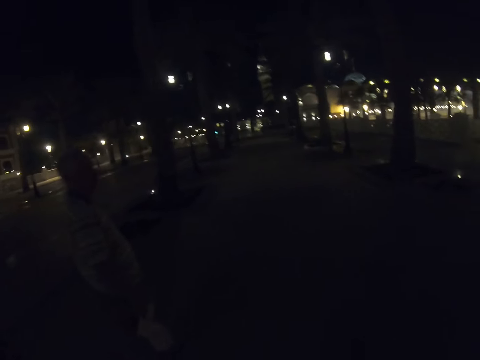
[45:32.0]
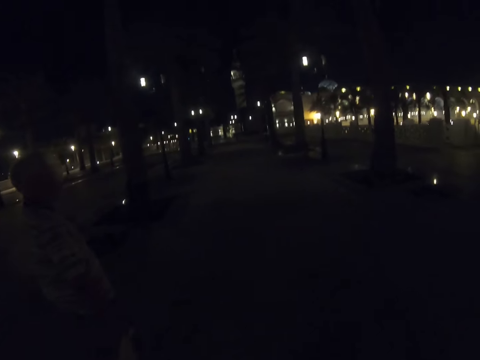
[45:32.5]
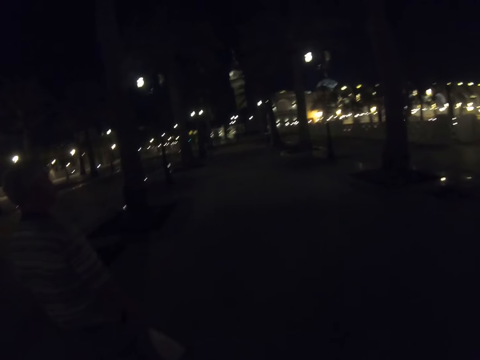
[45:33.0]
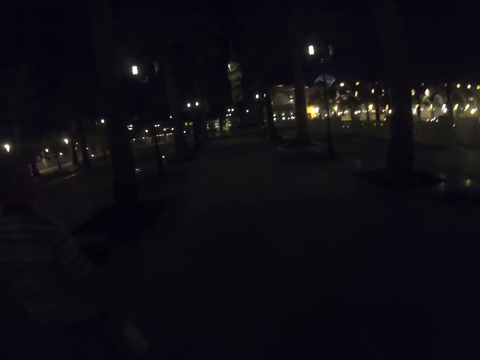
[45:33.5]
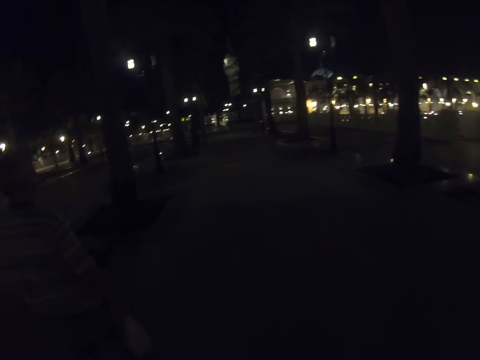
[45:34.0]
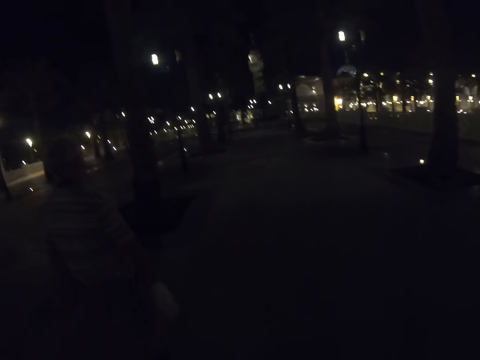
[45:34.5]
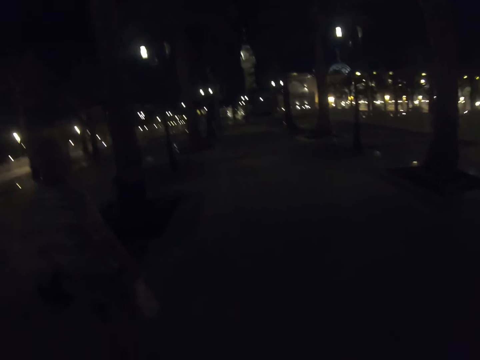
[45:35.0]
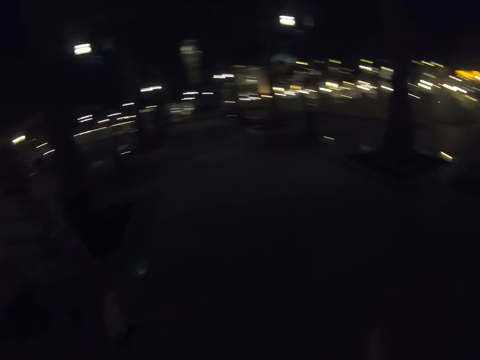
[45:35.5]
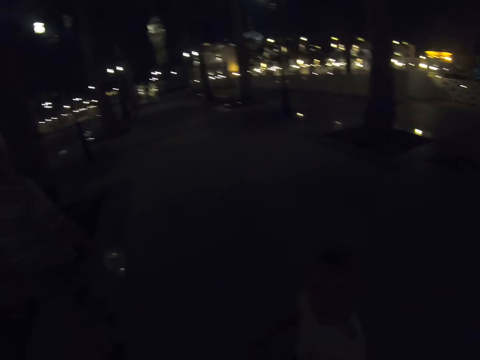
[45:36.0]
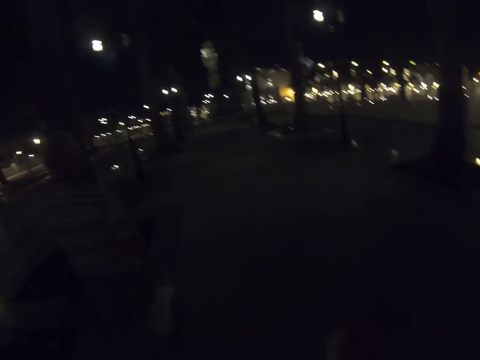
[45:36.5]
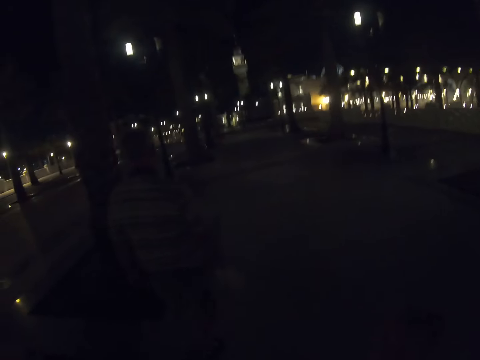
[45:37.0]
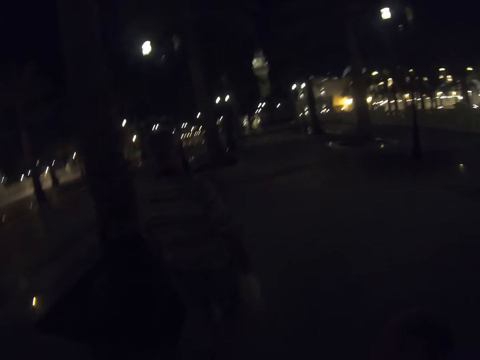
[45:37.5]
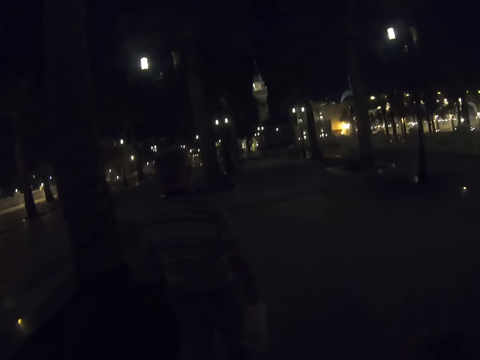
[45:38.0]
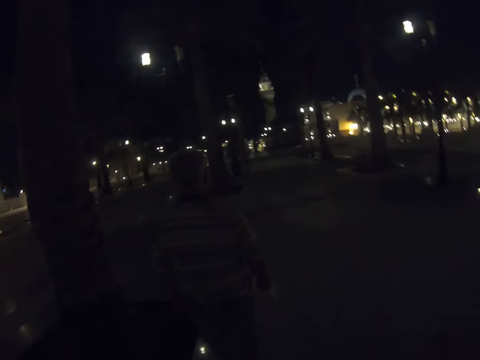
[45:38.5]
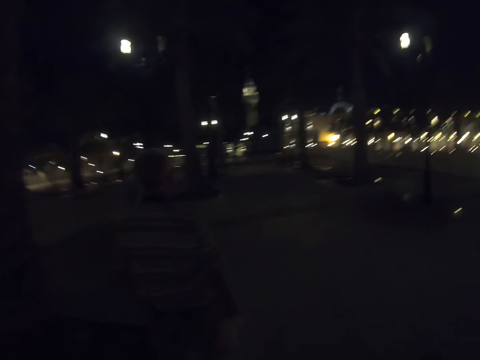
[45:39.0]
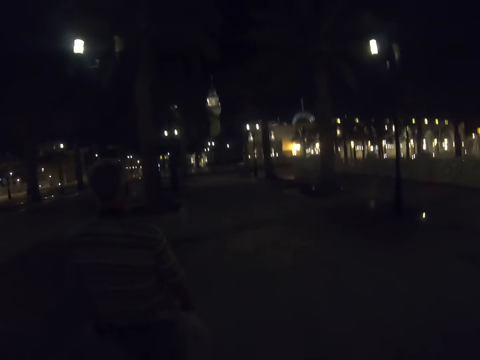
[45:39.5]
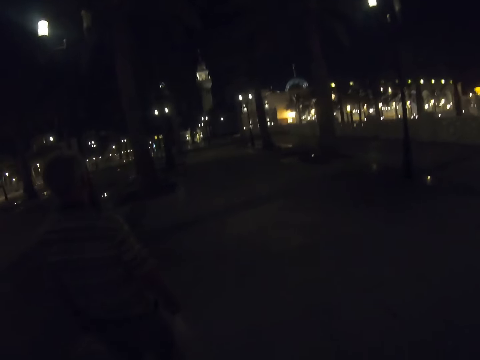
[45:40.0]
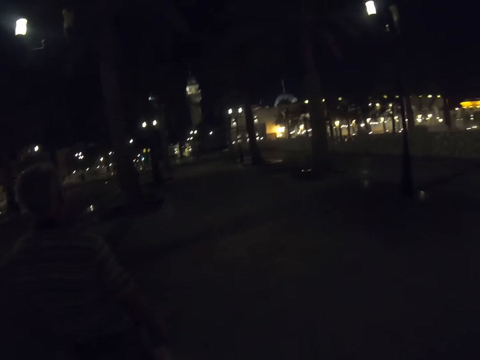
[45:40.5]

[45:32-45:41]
The camera wearer walks around on the pavement with the man and the child.

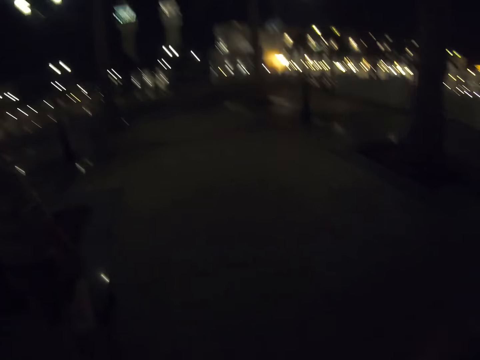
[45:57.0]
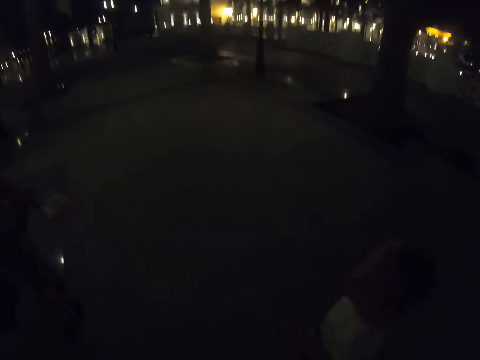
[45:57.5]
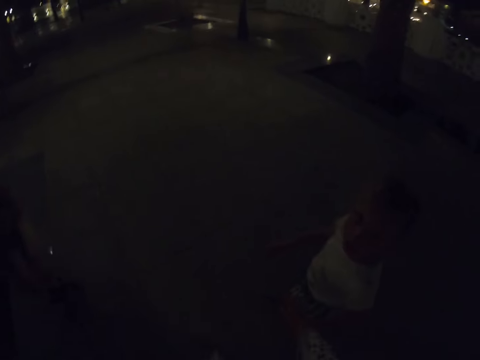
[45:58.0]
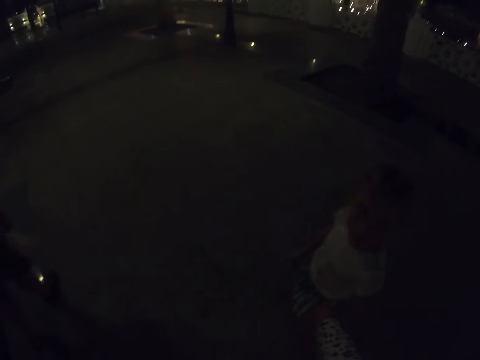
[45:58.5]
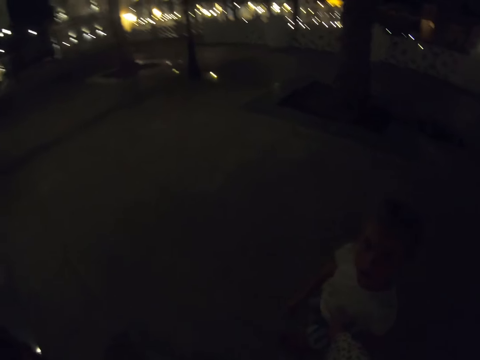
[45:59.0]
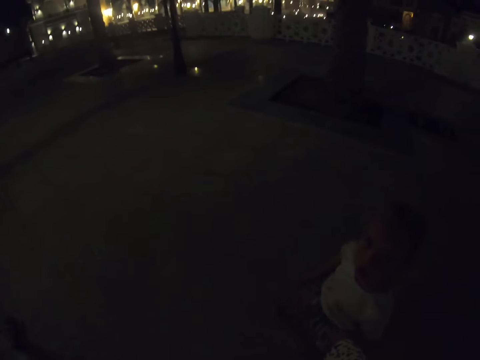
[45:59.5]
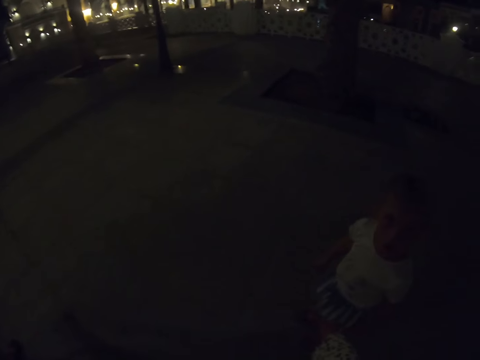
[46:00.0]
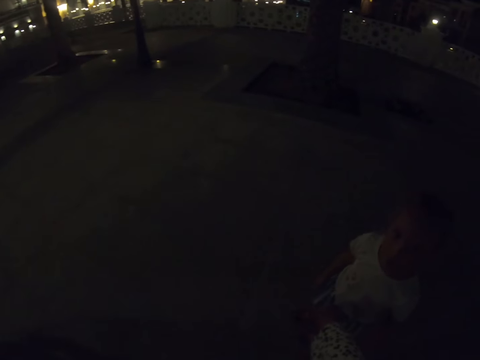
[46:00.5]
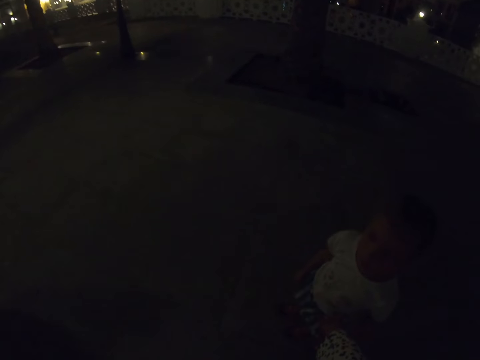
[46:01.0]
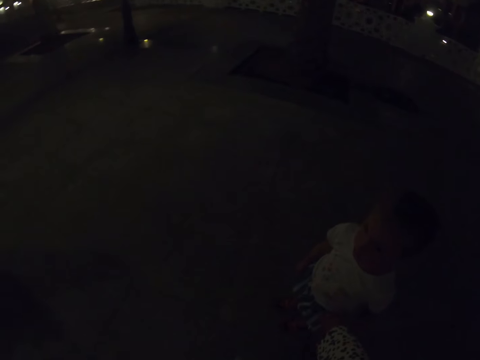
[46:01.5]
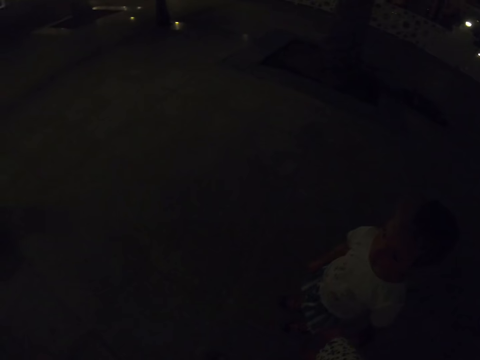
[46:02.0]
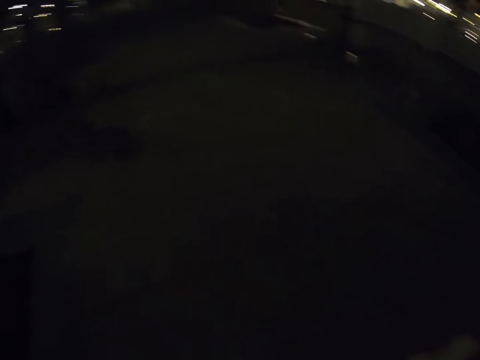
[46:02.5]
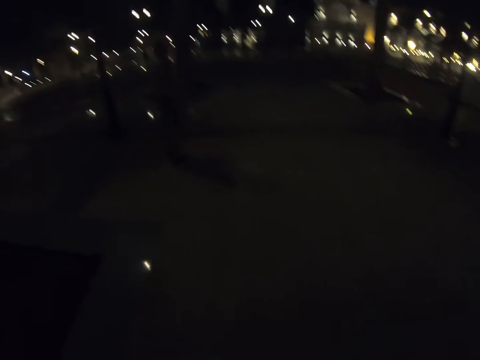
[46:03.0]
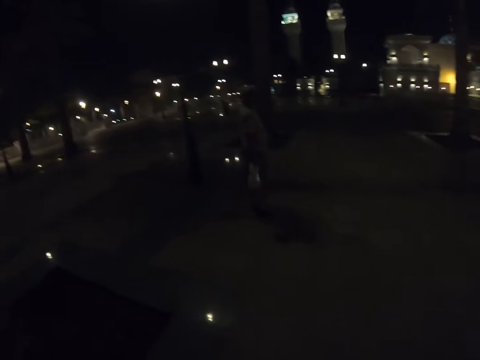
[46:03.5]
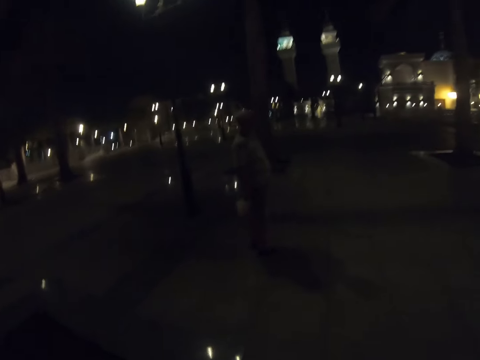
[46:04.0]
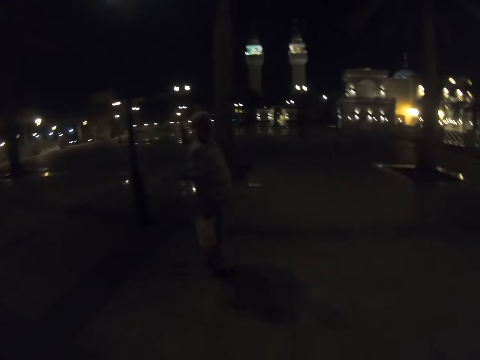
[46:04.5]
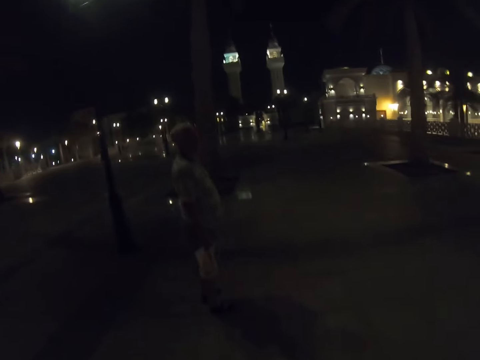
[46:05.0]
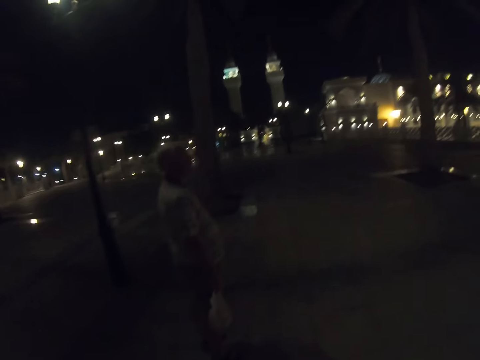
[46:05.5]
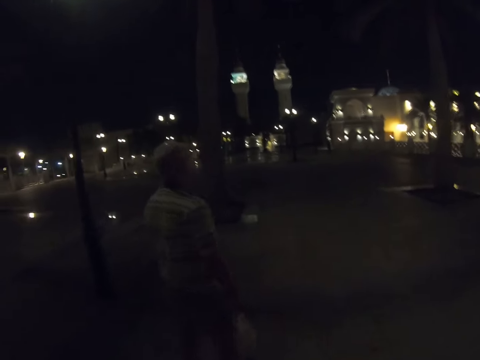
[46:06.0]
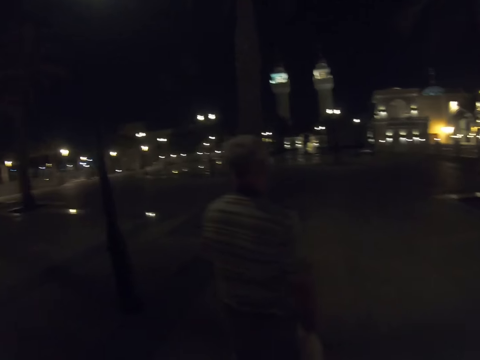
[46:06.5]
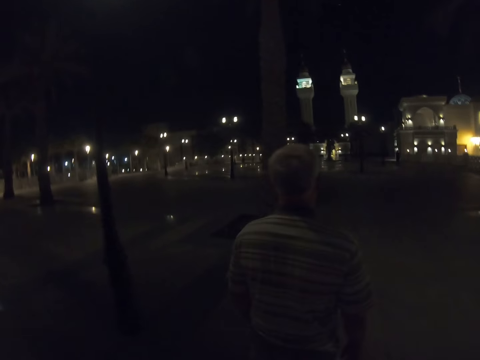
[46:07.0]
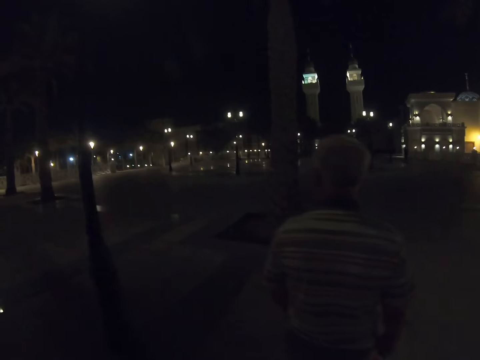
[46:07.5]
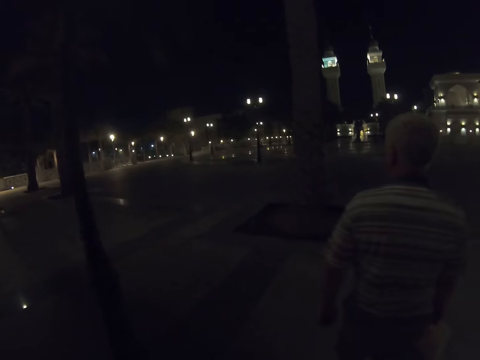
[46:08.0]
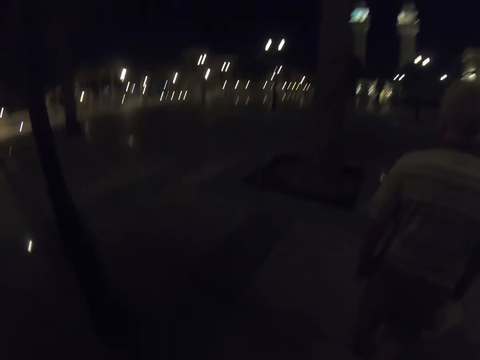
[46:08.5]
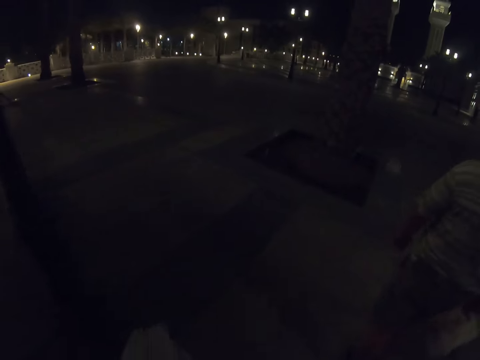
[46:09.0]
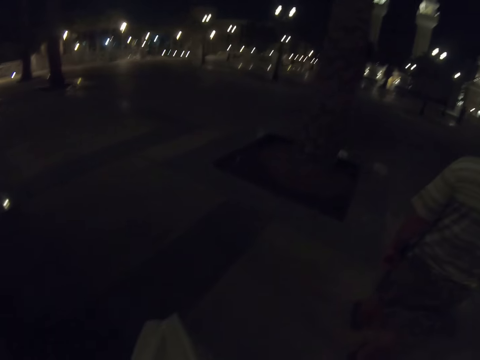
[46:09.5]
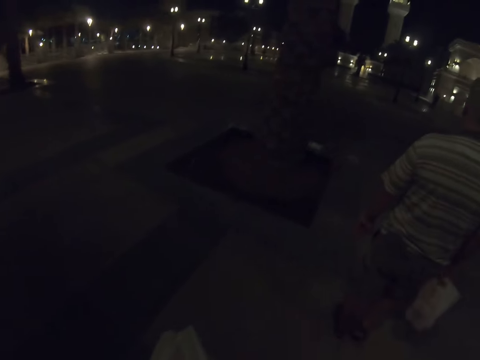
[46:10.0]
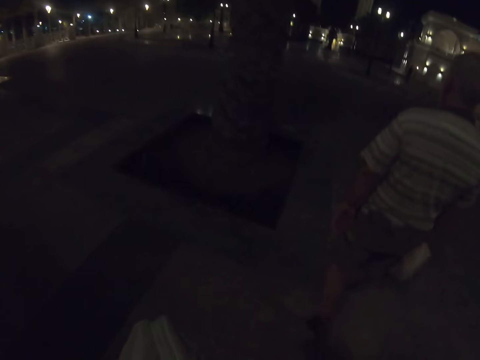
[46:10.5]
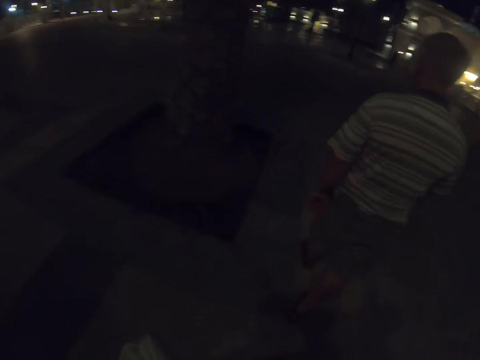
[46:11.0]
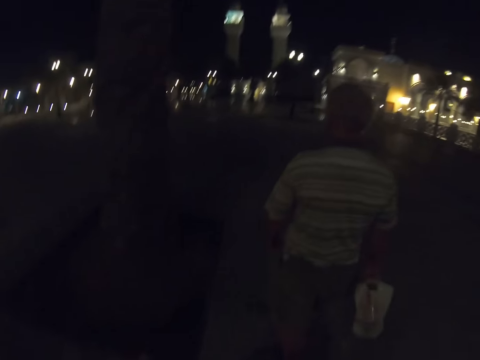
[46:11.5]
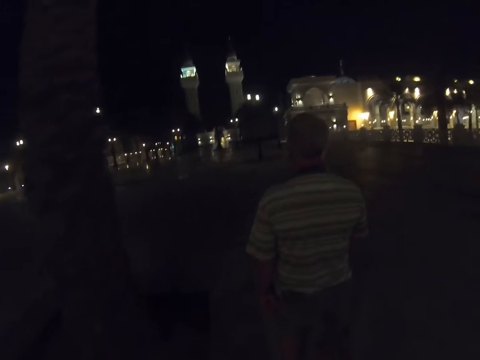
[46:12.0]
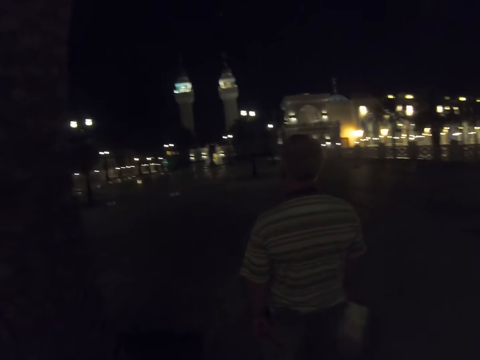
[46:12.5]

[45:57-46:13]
A child looks at the camera wearer. The camera wearer stops together with the child. A man waits for the camera wearer and the child. The camera wearer walks together with the man and the child.

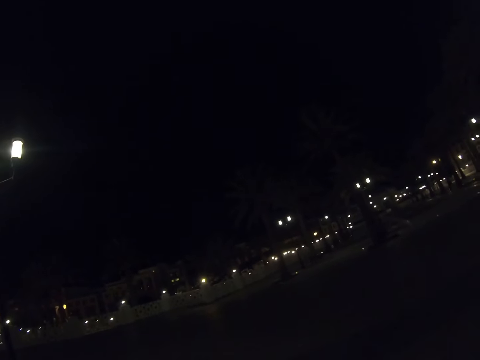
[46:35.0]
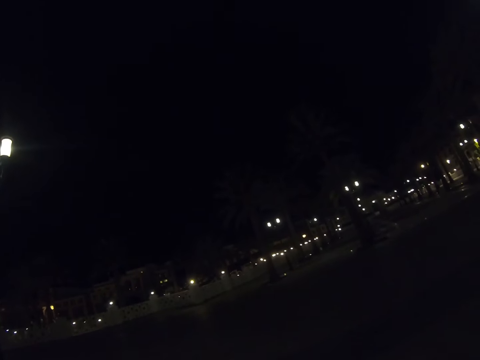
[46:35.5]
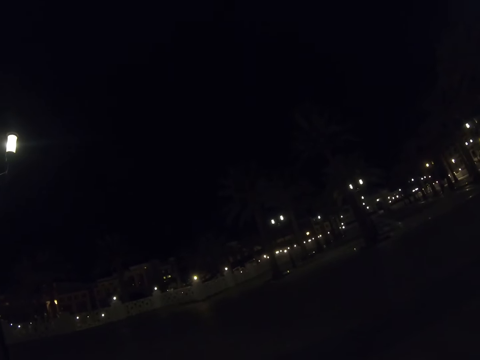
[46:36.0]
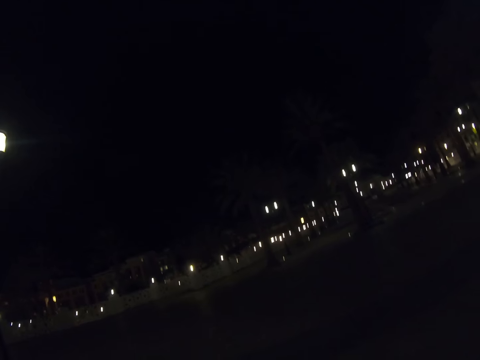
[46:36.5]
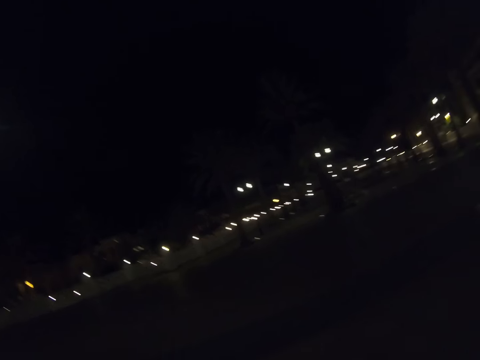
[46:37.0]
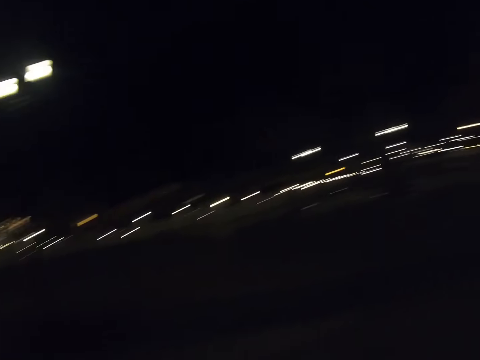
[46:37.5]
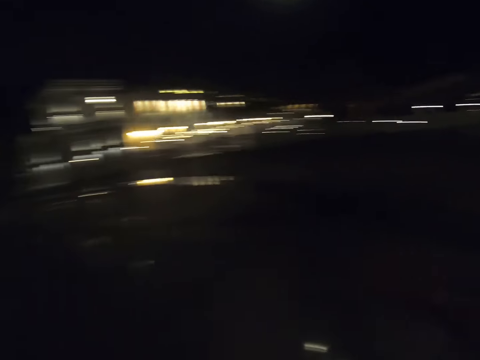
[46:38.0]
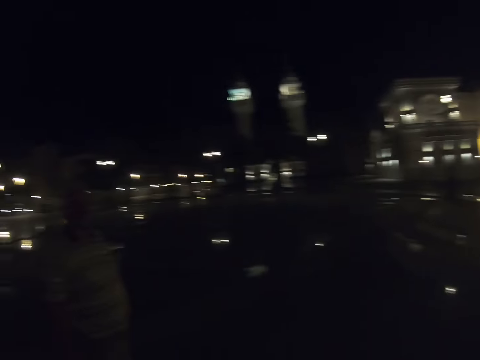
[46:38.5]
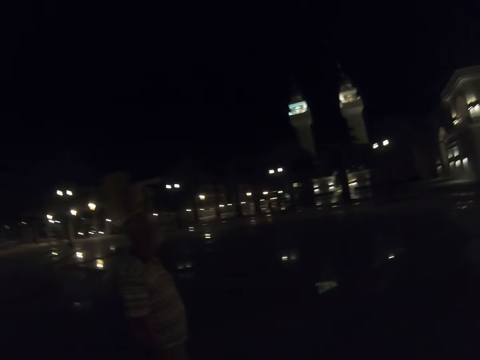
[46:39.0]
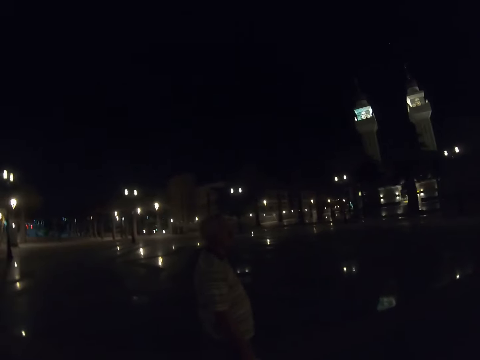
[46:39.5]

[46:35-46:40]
The camera wearer looks around.
